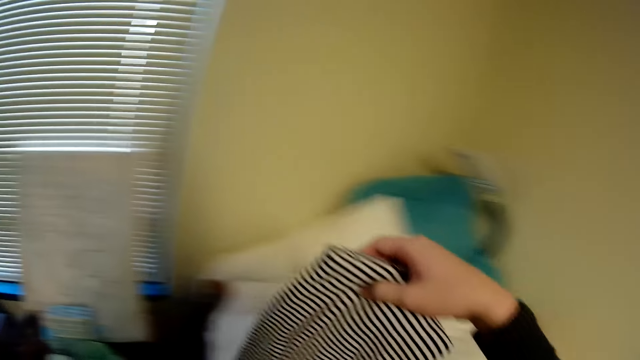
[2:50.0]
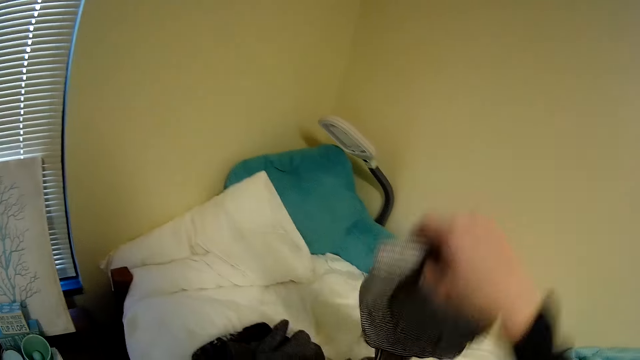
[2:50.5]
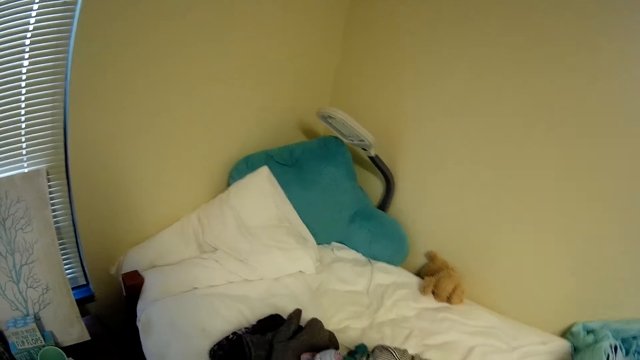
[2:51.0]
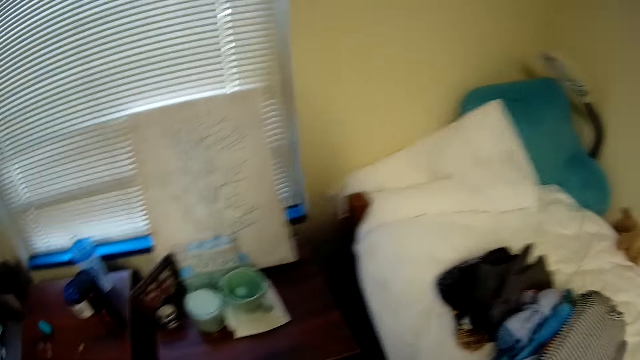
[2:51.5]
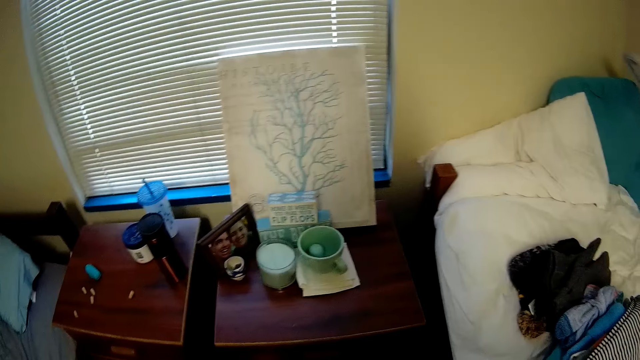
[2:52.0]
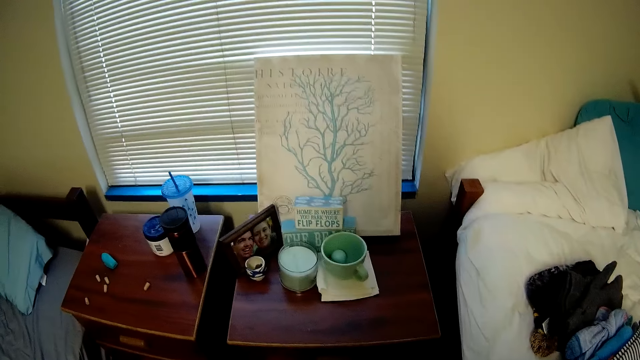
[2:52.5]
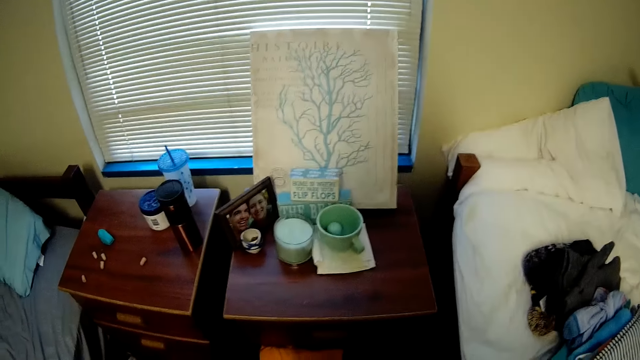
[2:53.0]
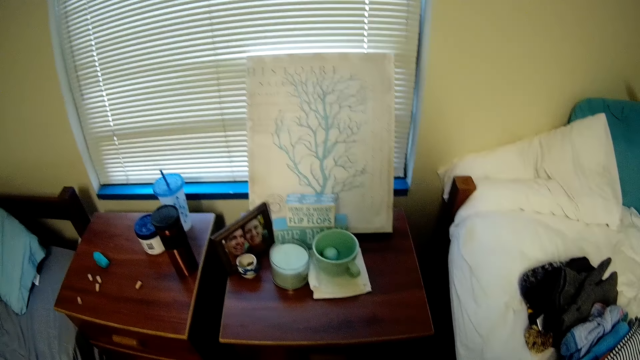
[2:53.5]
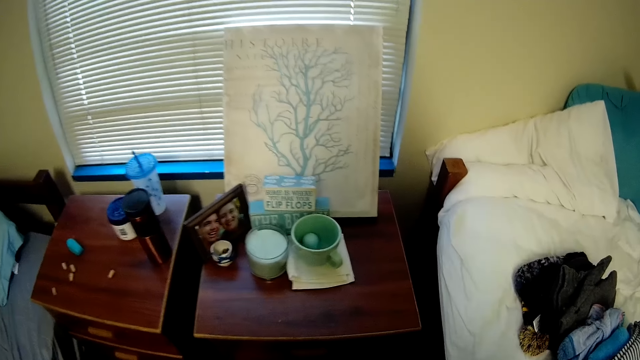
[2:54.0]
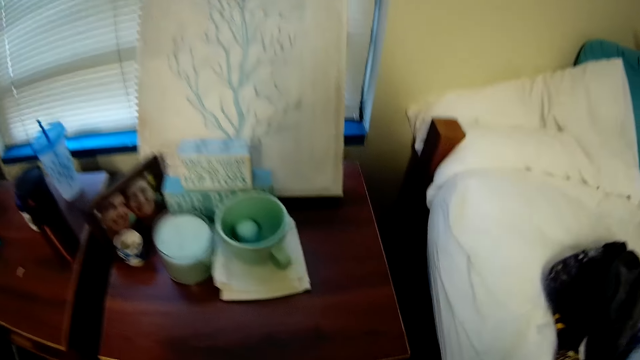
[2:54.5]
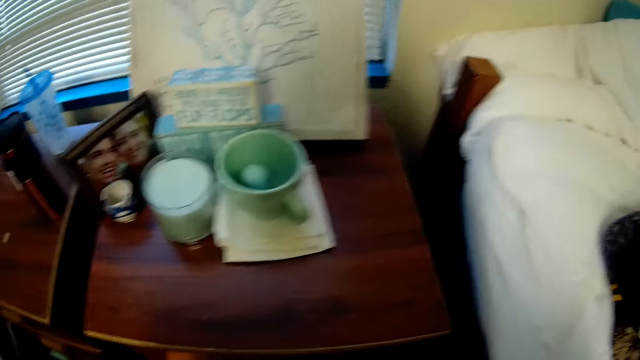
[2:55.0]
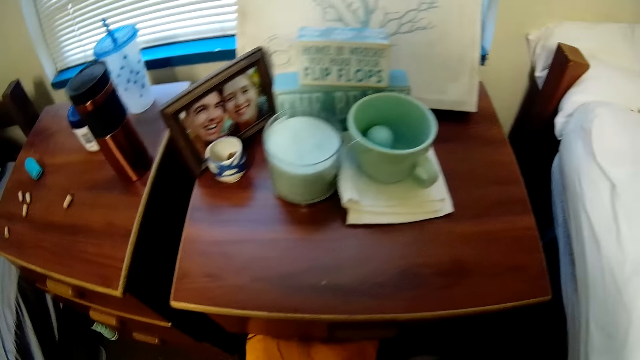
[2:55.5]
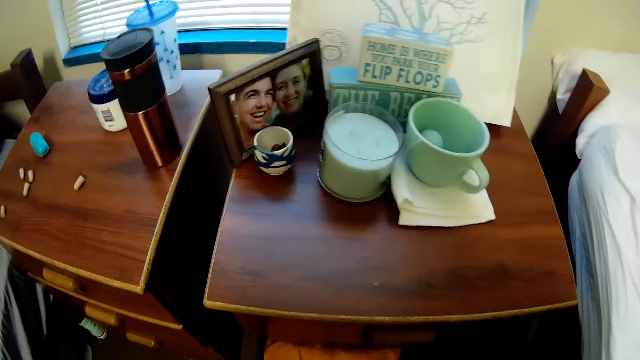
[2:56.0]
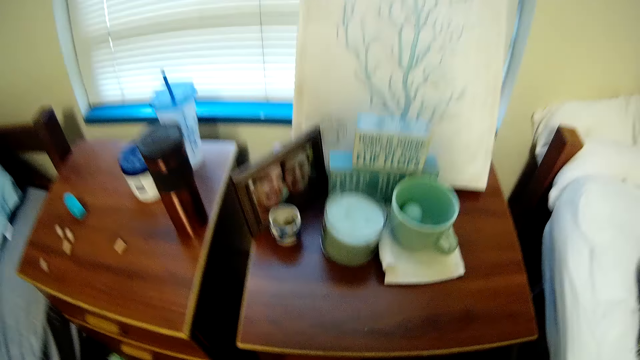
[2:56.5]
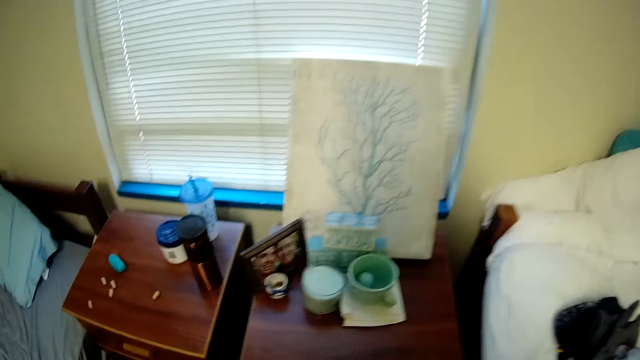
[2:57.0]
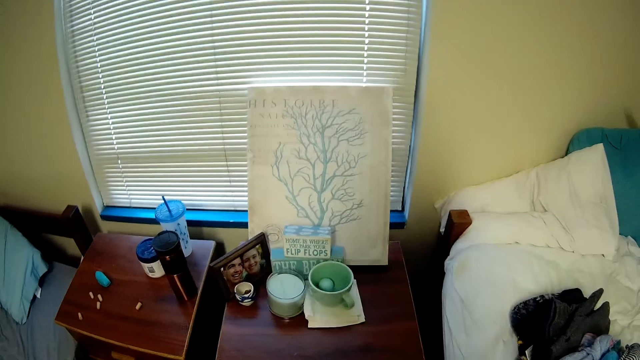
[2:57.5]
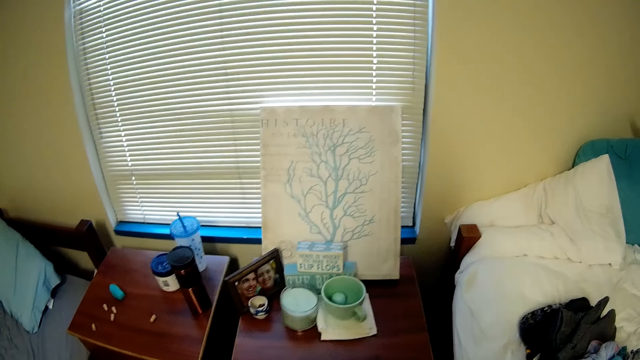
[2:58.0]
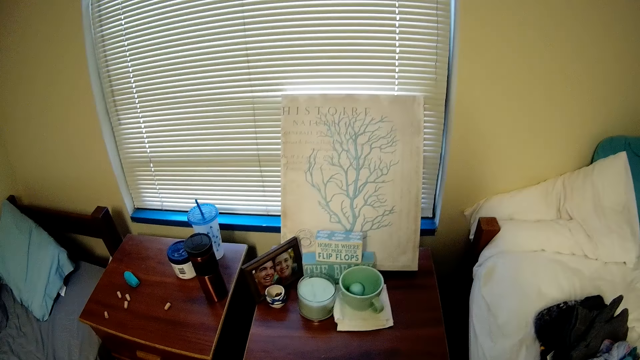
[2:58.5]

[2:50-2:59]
The camera wearer picks up a cloth. They arrange the clothes on the bed.

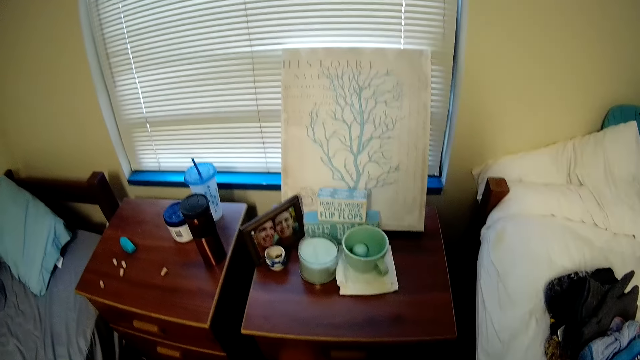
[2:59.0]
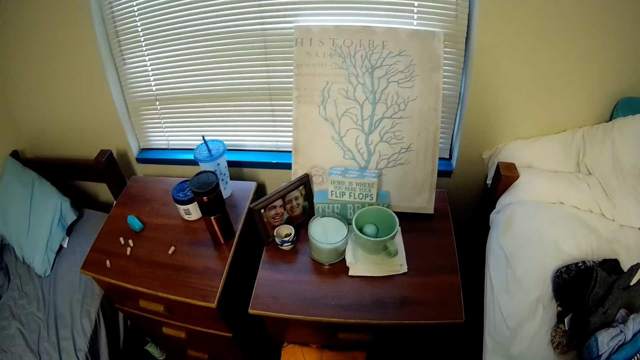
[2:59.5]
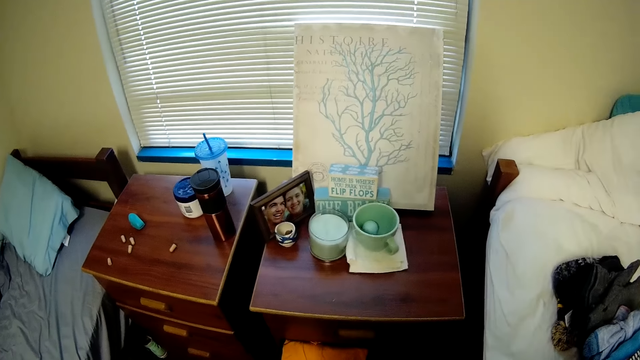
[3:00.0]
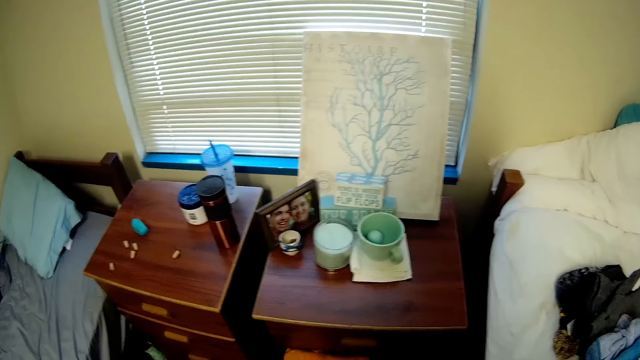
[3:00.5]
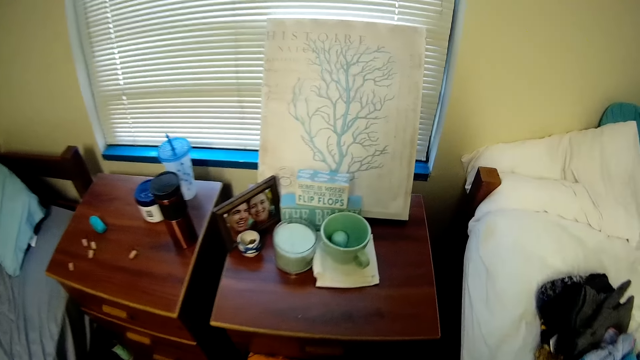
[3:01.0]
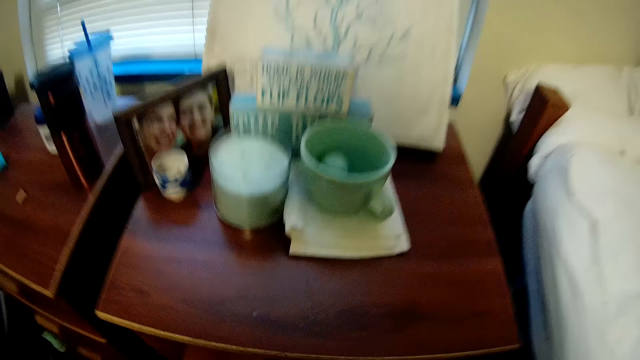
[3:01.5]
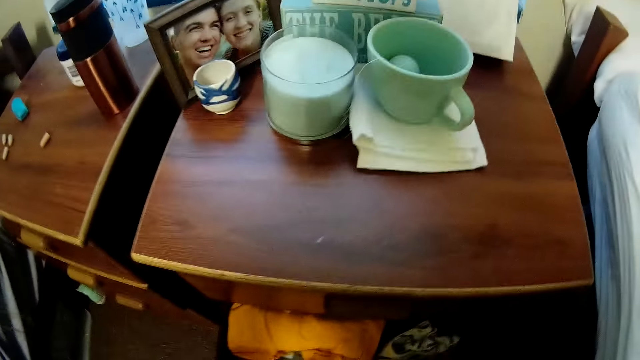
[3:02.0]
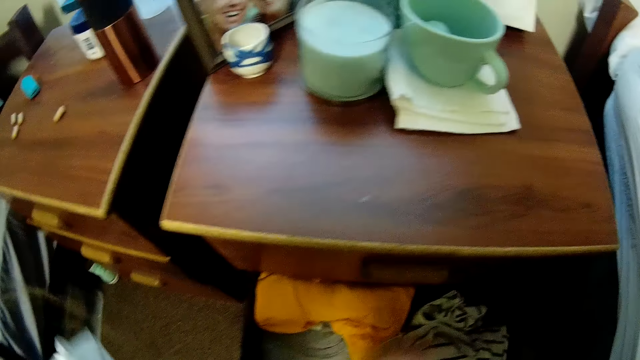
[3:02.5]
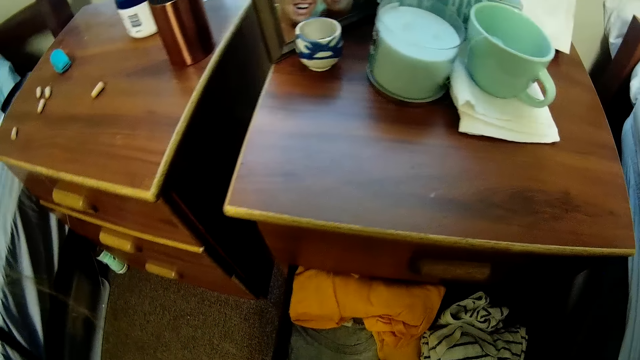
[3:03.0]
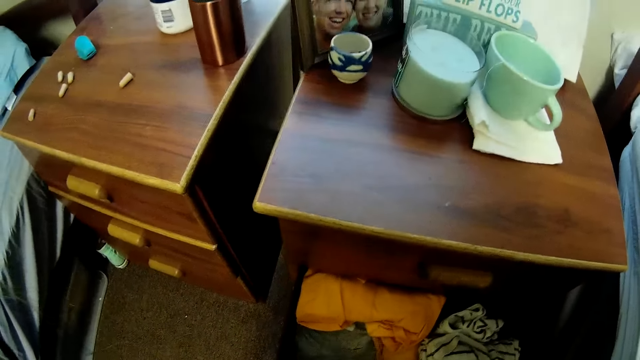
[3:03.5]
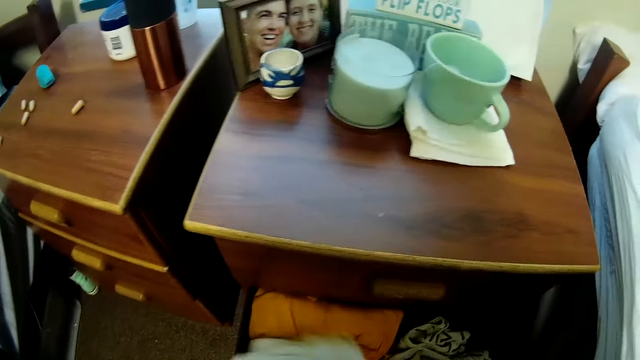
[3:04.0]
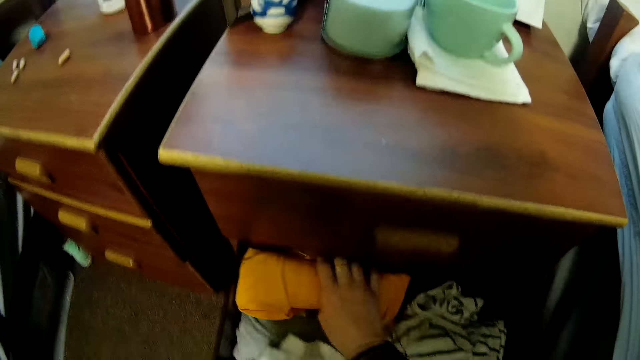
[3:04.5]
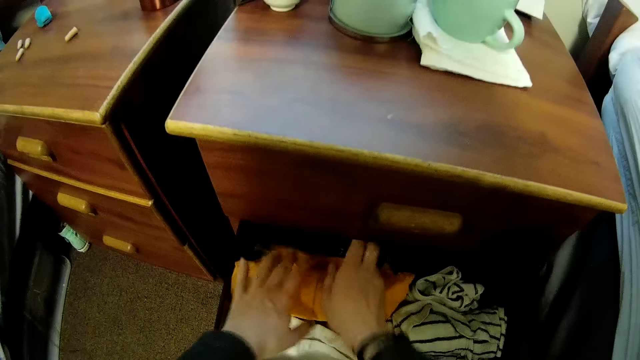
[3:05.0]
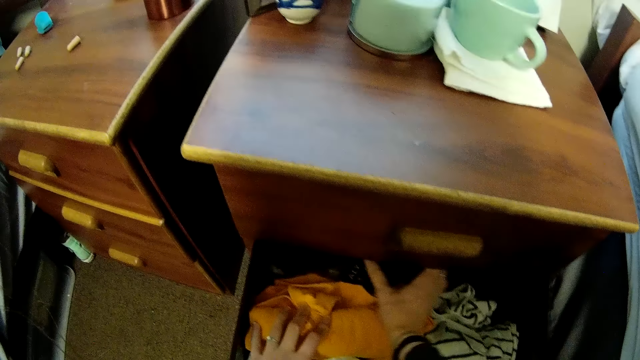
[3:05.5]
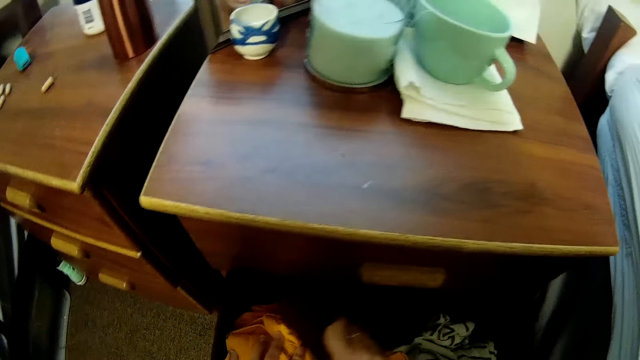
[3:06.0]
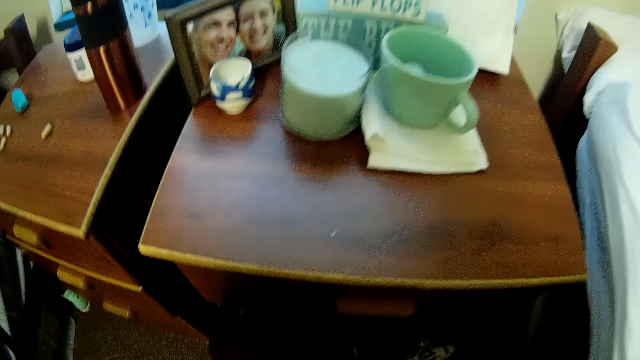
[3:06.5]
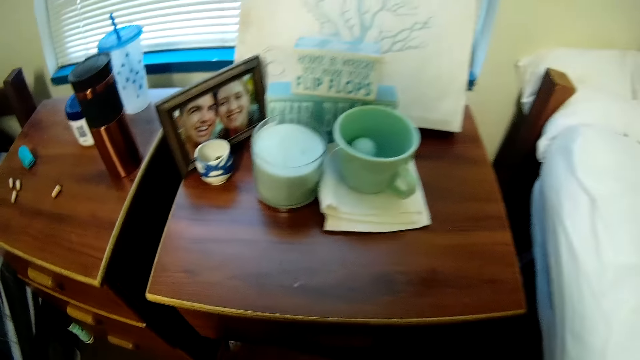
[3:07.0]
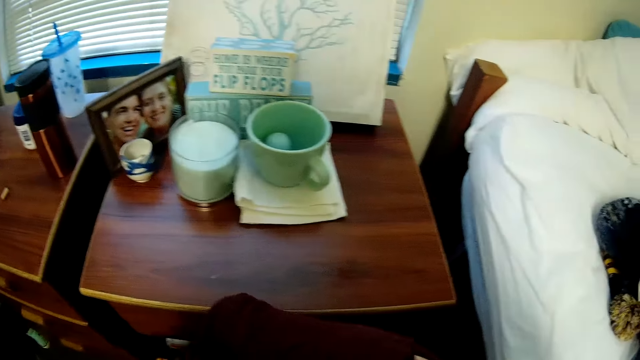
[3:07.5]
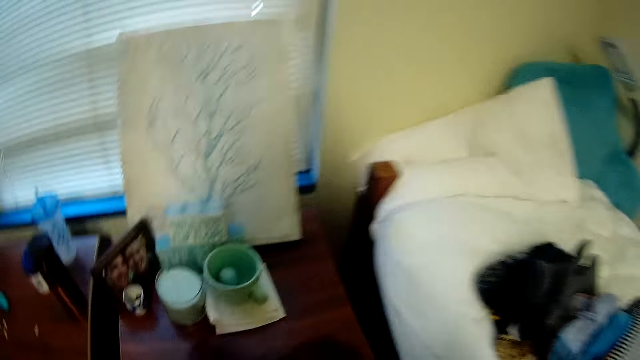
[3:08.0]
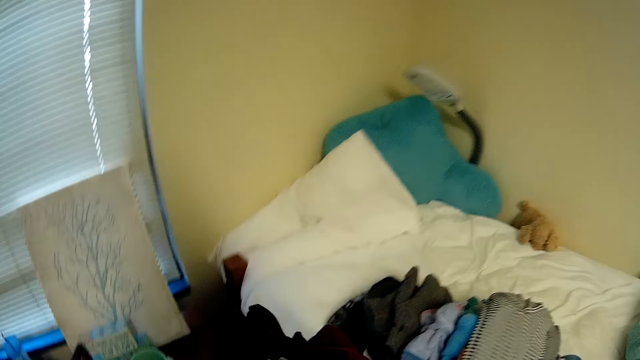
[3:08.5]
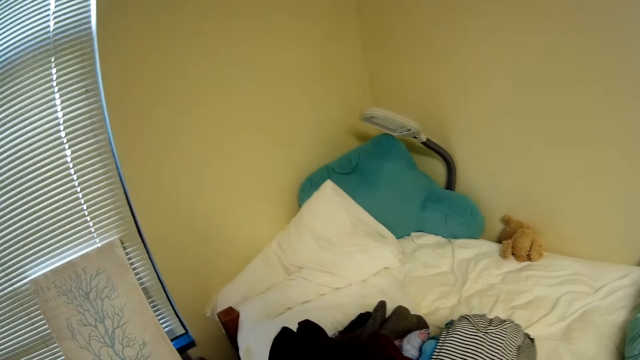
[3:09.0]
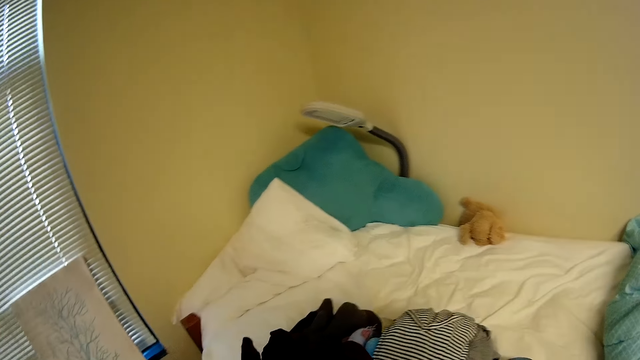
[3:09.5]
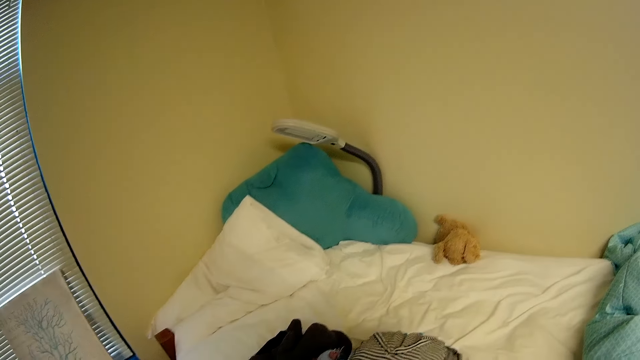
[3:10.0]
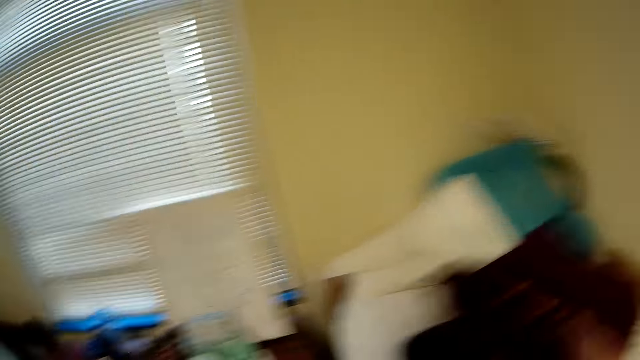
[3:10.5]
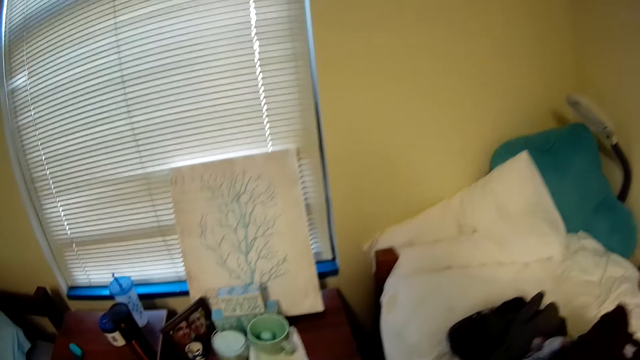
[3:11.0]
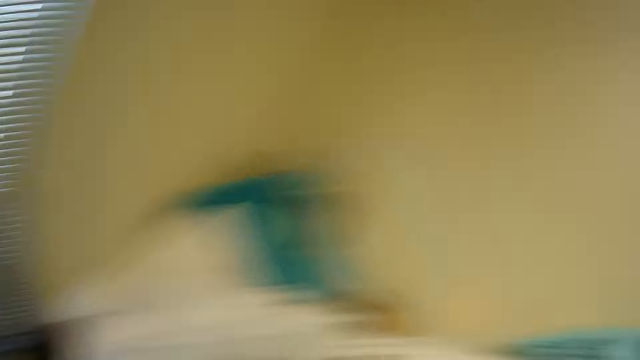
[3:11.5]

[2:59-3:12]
The camera wearer looks around. They are arranging the clothes on the drawer. They pick up the cloth.
